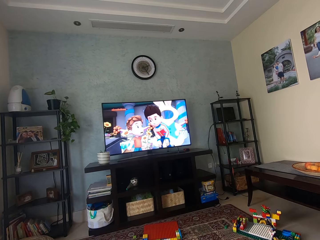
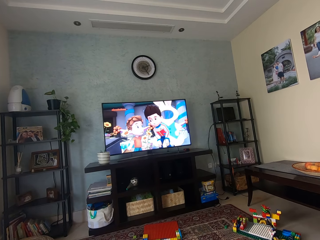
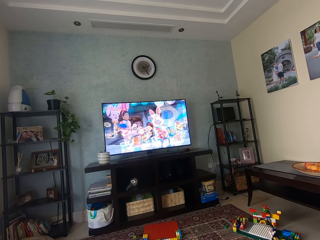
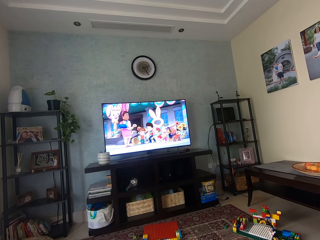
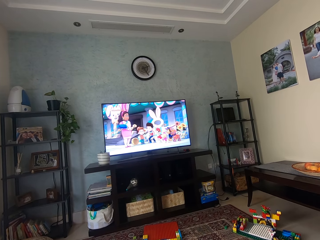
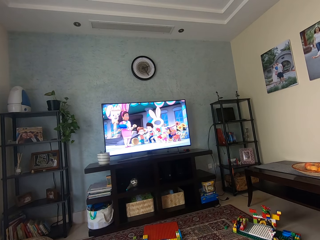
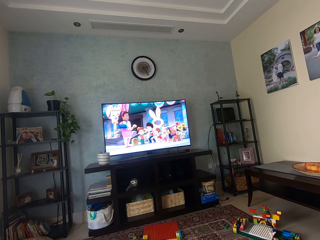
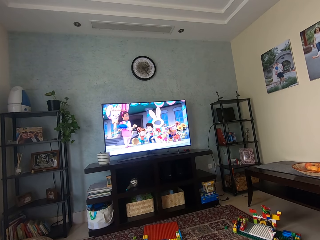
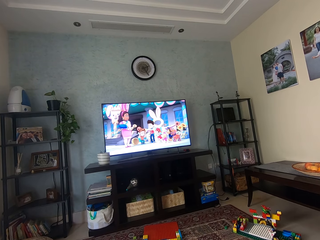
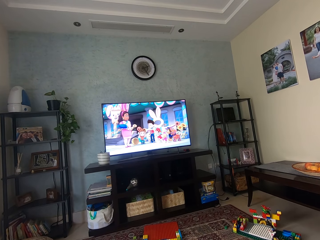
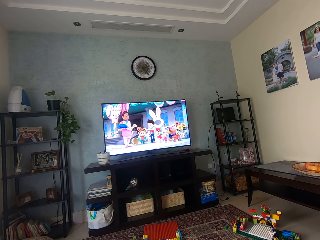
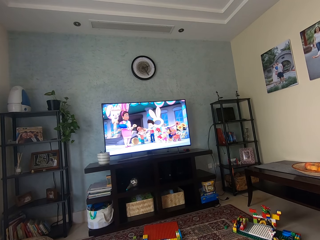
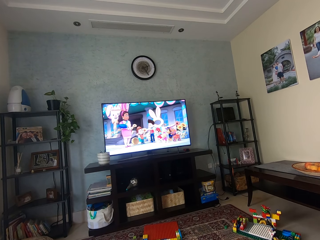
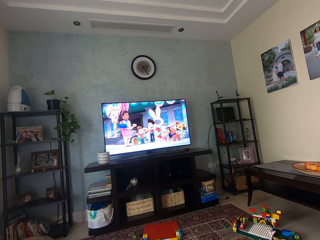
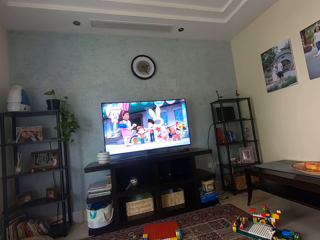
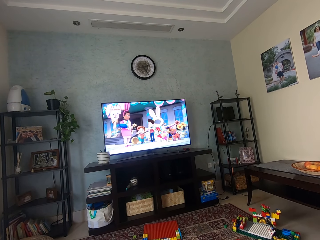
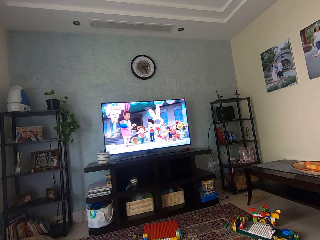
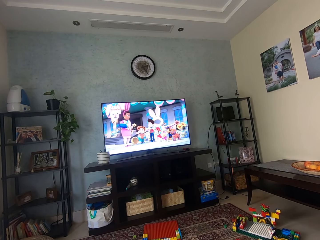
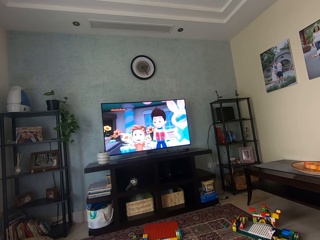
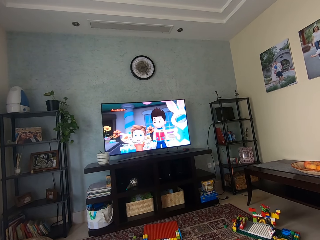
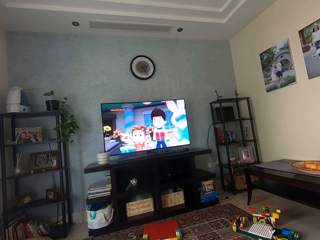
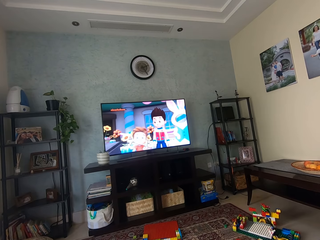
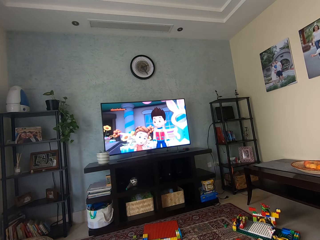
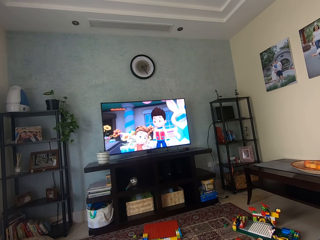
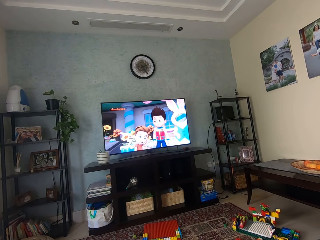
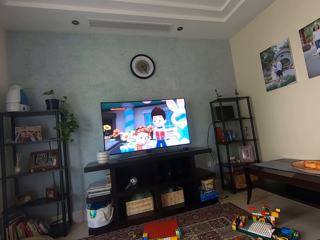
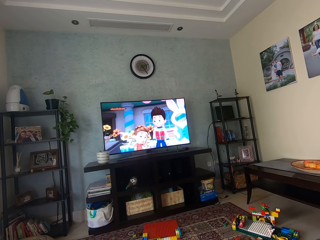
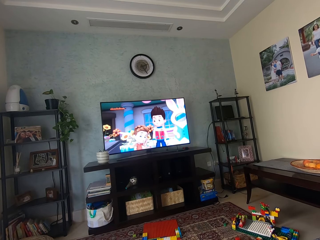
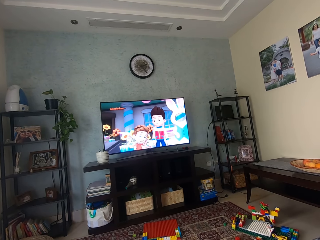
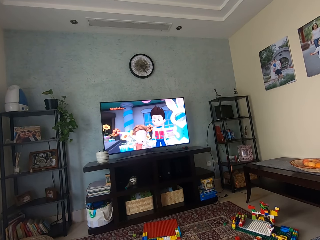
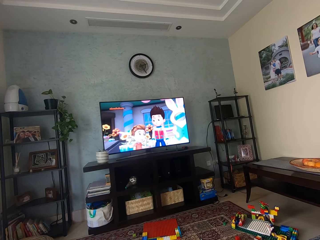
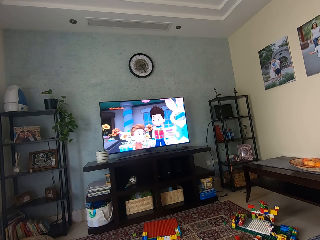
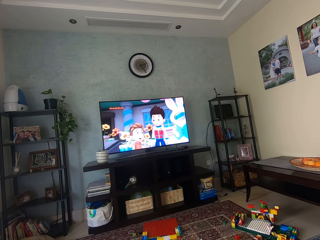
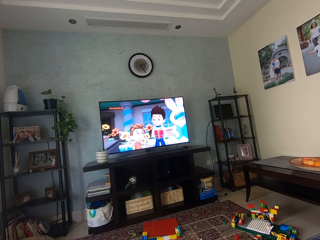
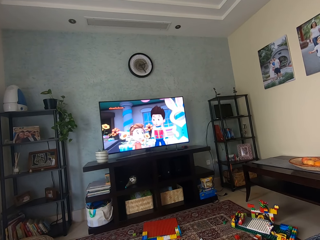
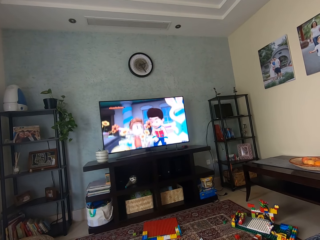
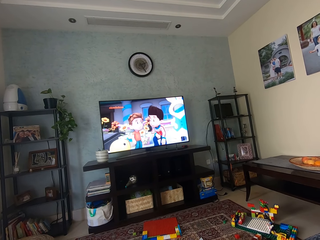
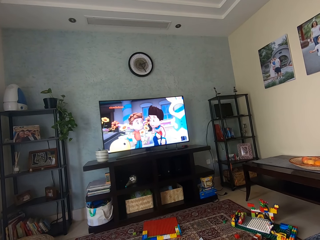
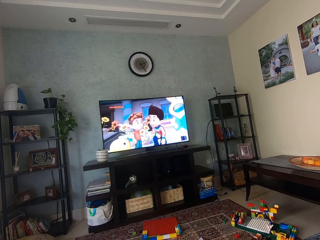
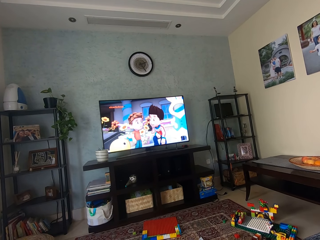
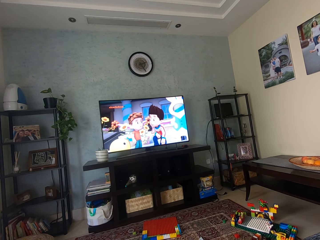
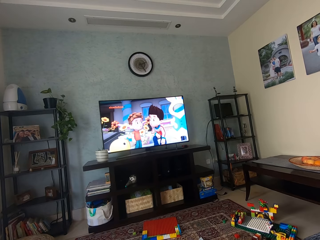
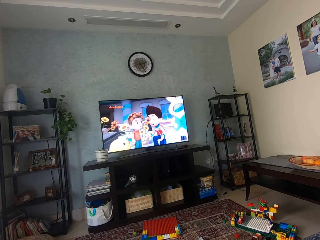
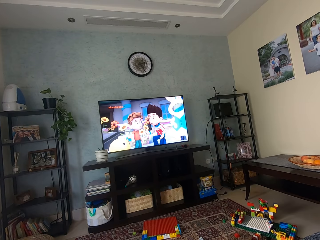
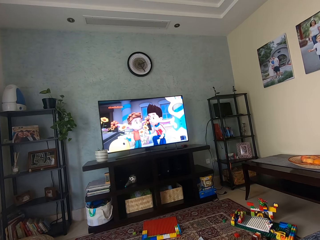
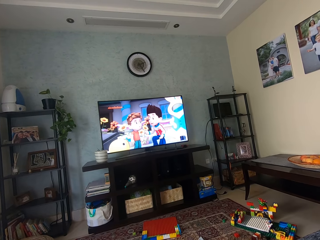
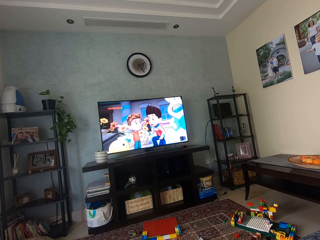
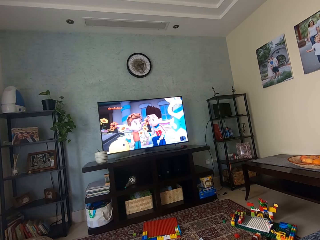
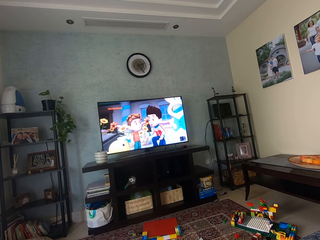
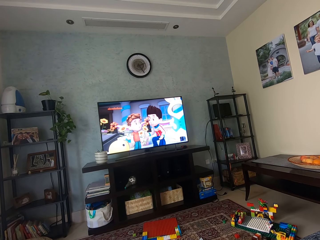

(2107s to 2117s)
The camera wearer watches the cartoon. They watch the cartoon again.

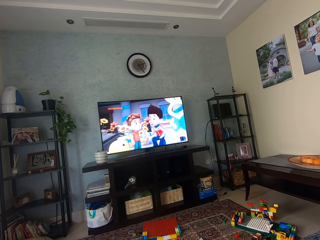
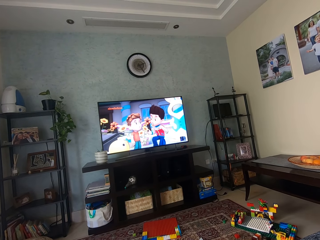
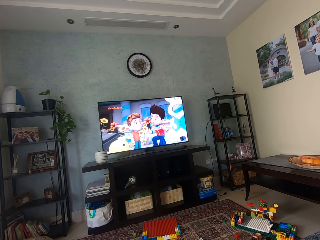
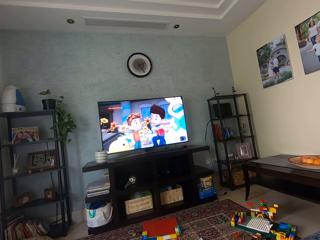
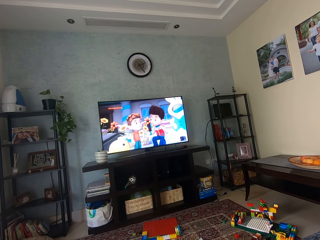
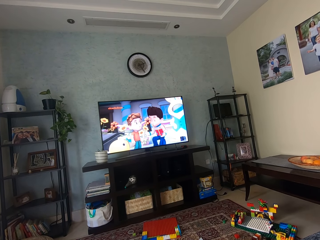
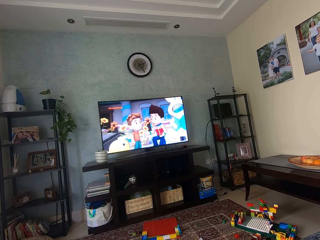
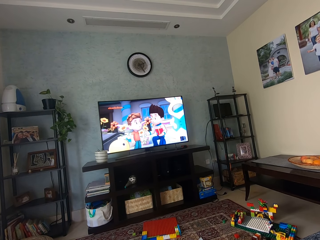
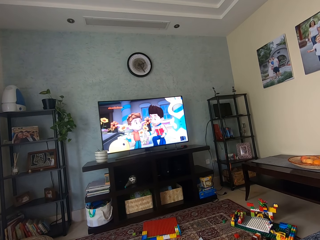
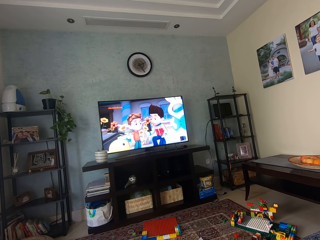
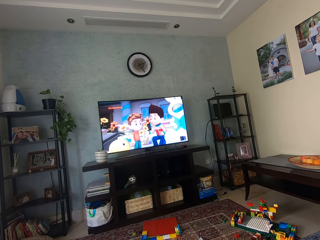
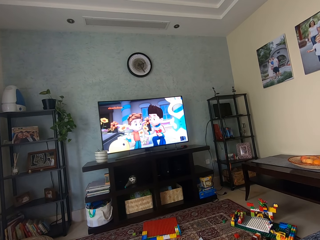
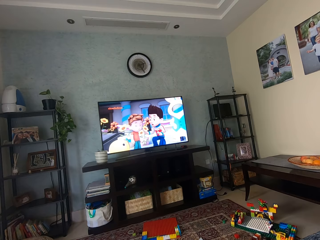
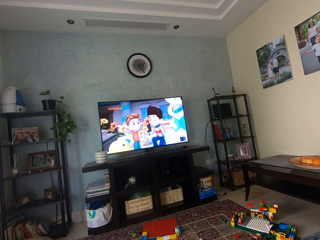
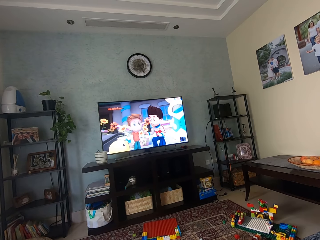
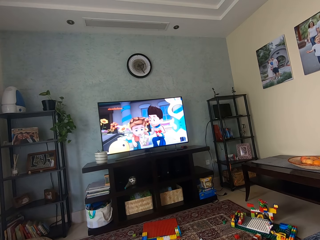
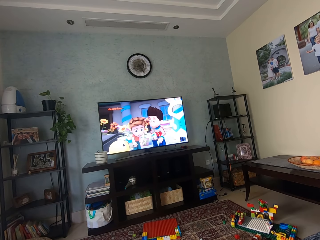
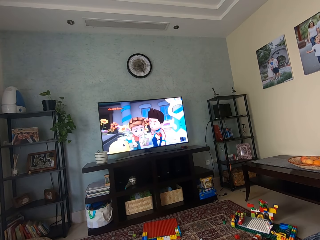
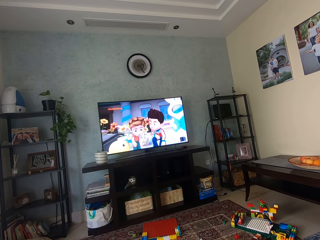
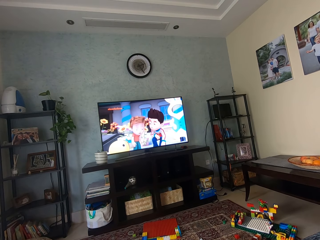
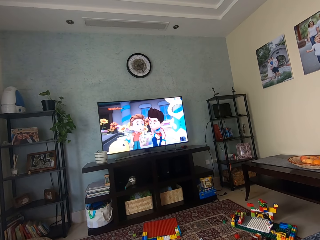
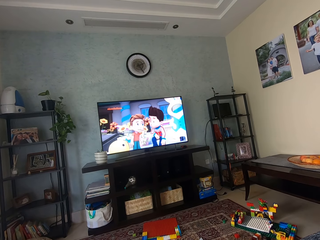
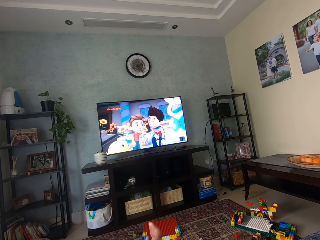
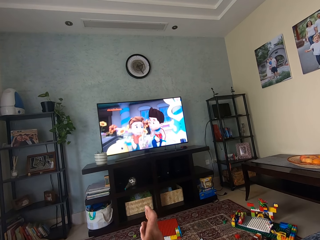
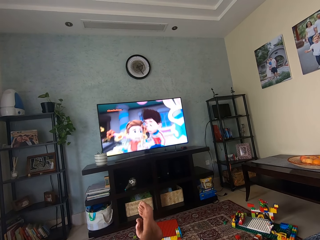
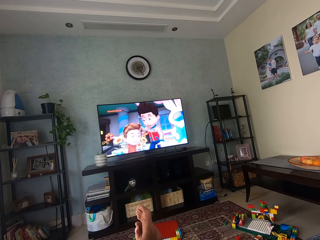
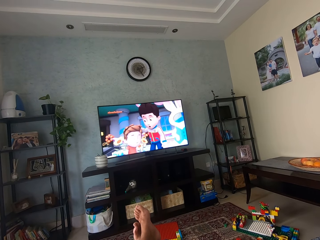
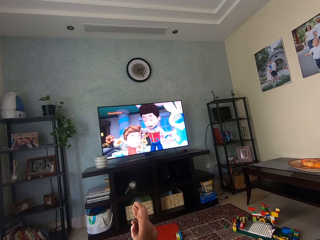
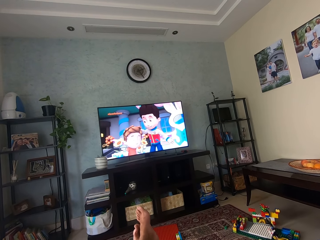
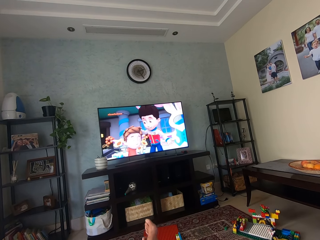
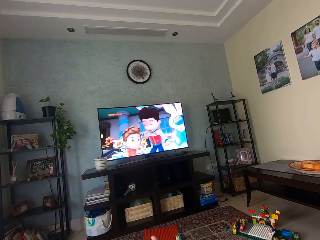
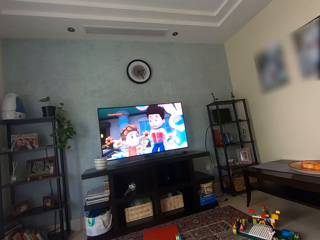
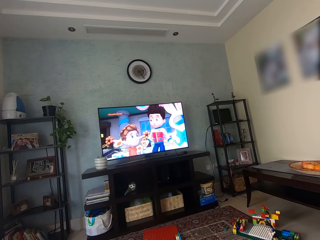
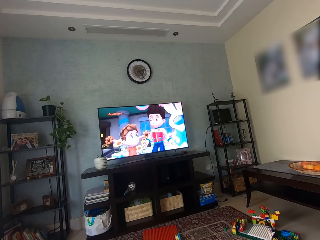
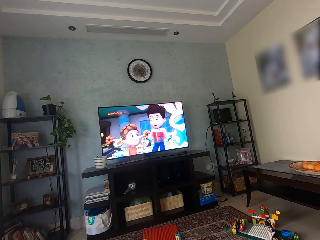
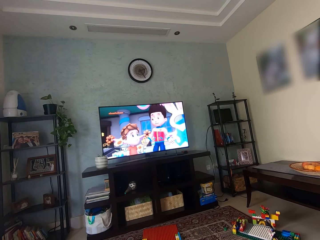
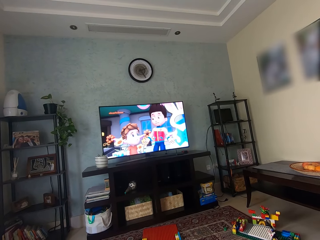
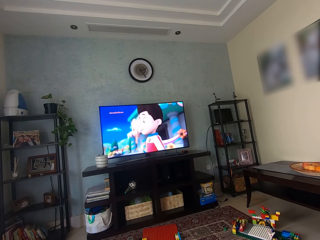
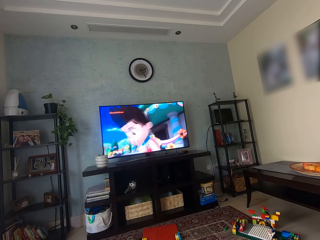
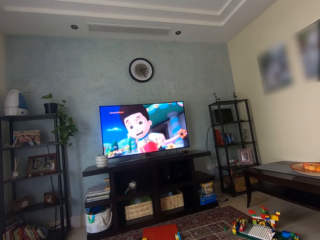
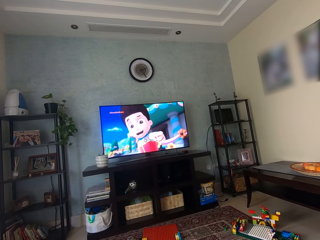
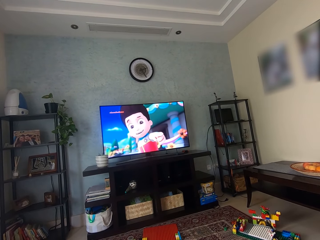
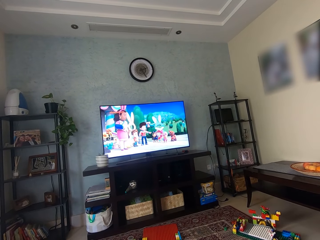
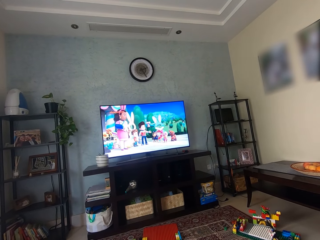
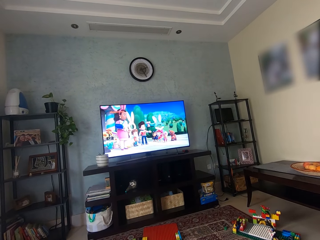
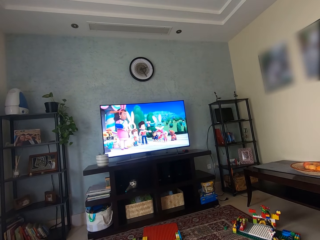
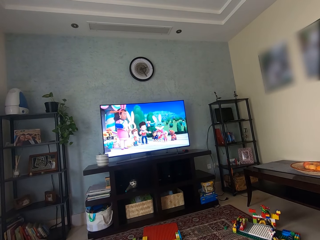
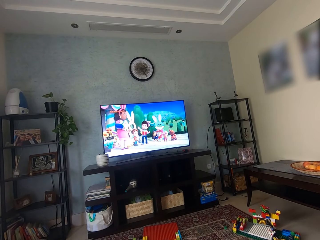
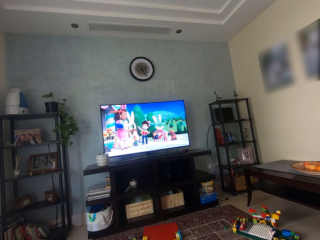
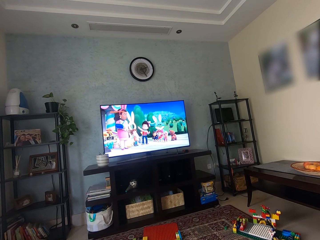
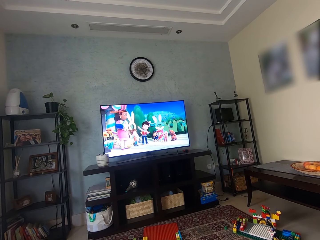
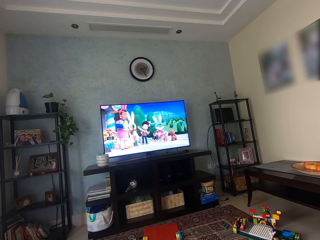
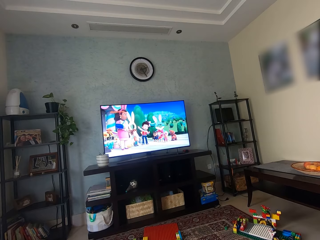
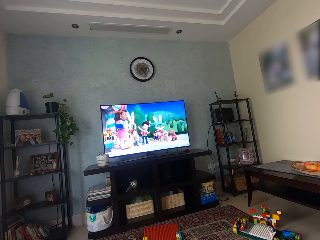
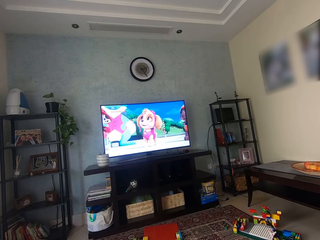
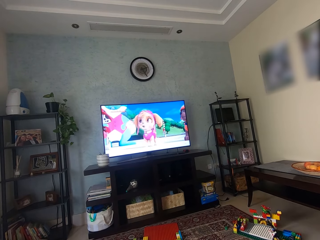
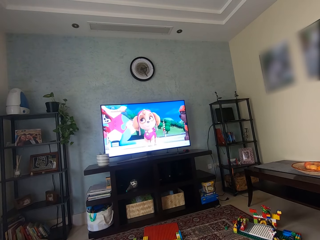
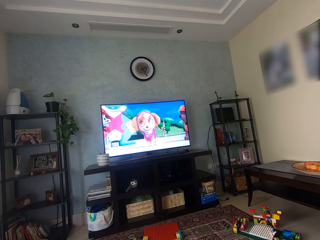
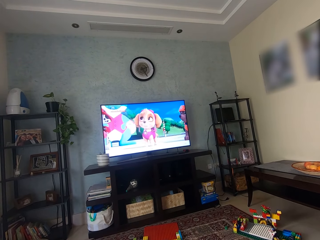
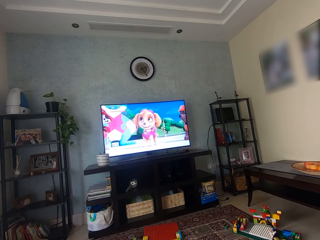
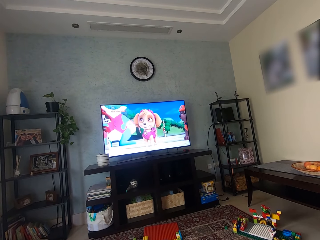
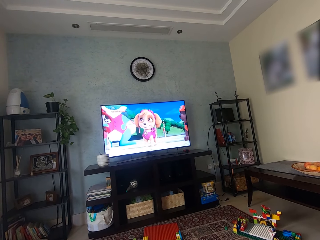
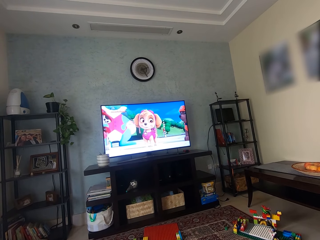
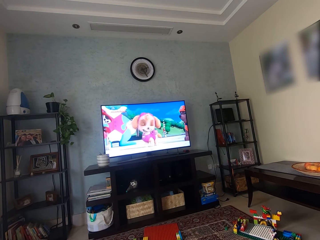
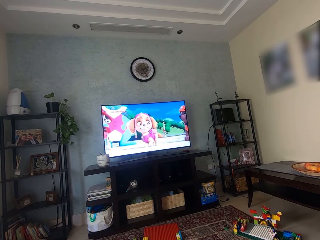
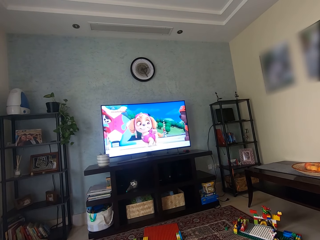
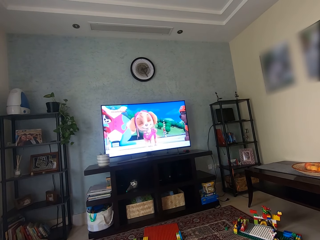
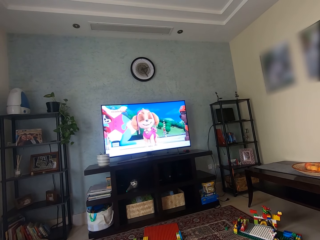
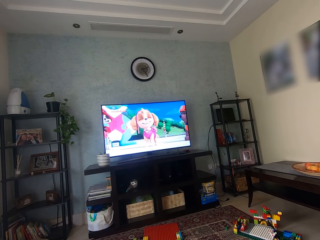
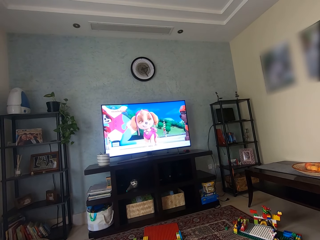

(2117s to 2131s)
The camera wearer watches the cartoon. They move legs. They watch the cartoon. They watch the cartoon again.
